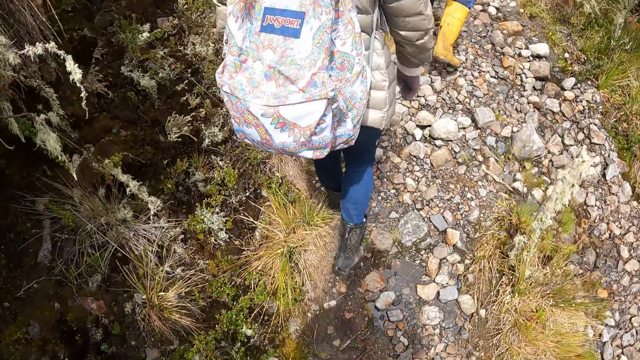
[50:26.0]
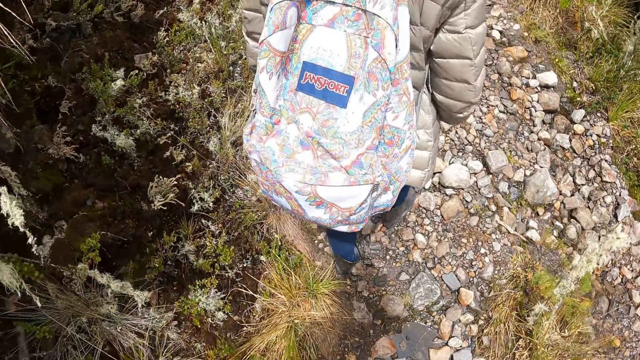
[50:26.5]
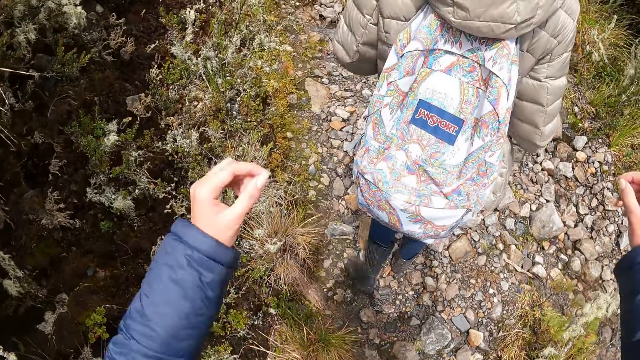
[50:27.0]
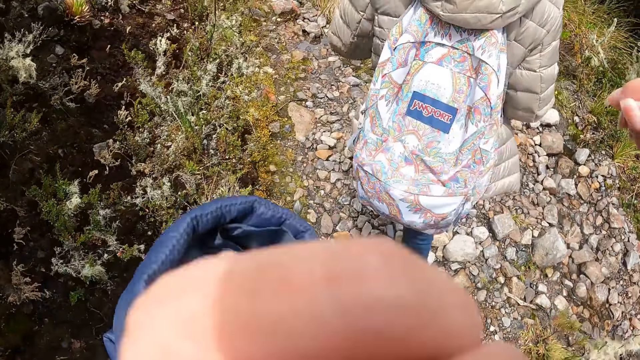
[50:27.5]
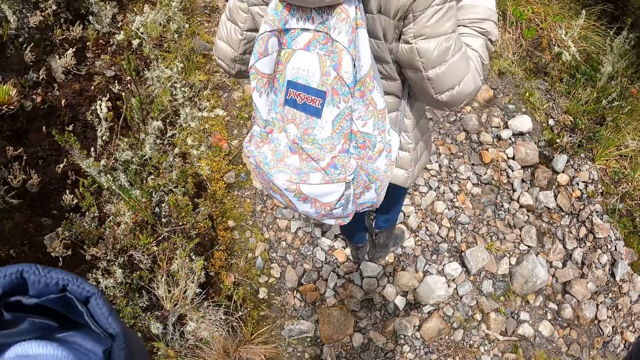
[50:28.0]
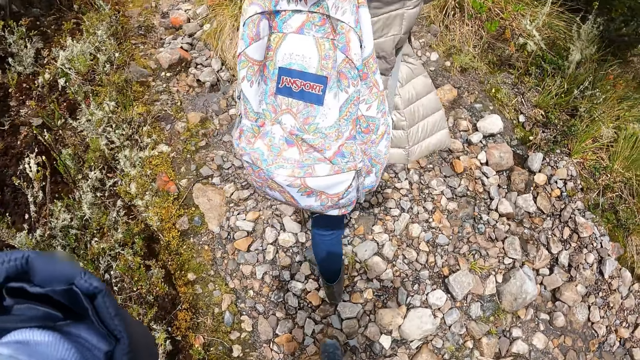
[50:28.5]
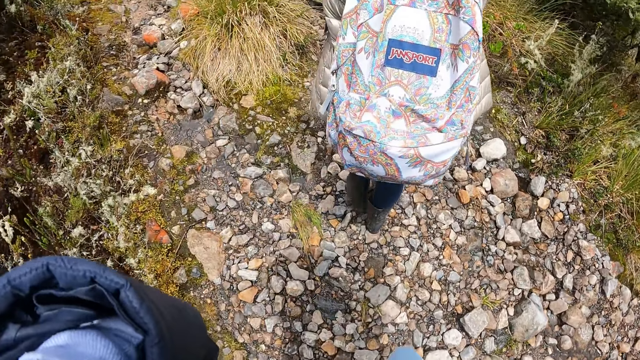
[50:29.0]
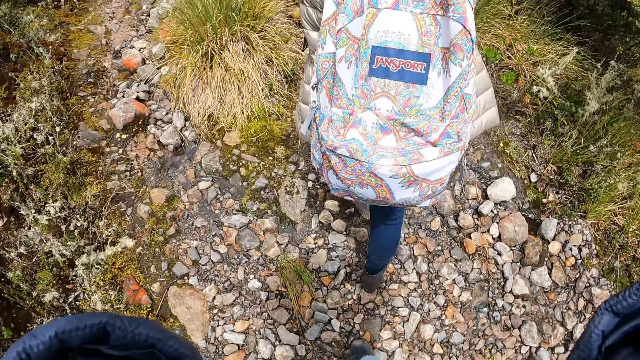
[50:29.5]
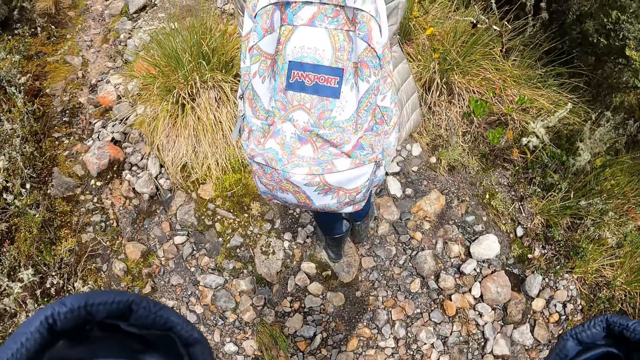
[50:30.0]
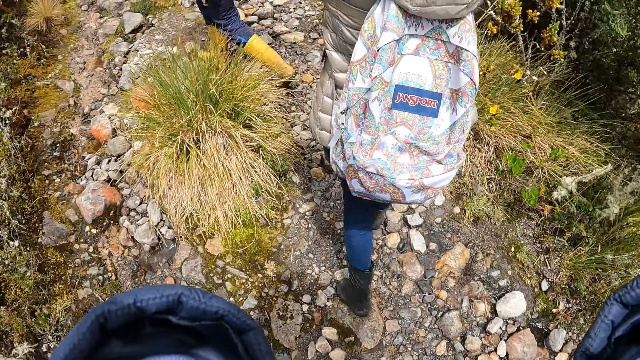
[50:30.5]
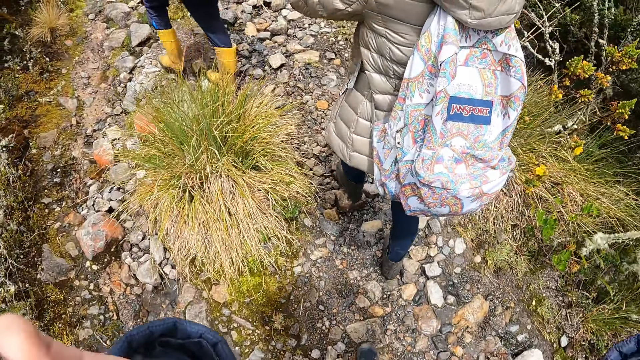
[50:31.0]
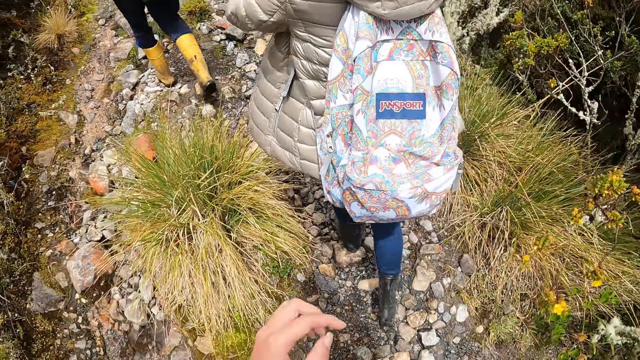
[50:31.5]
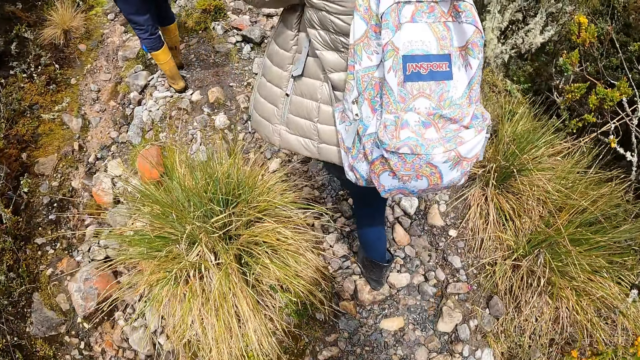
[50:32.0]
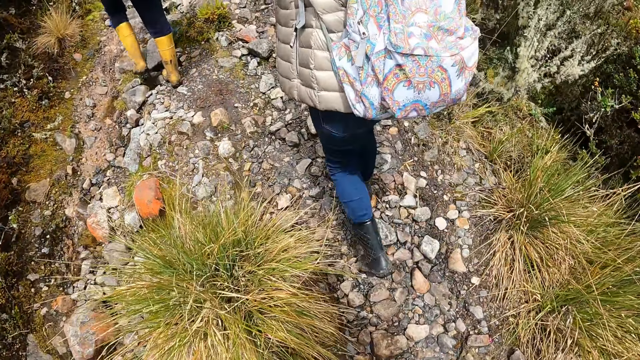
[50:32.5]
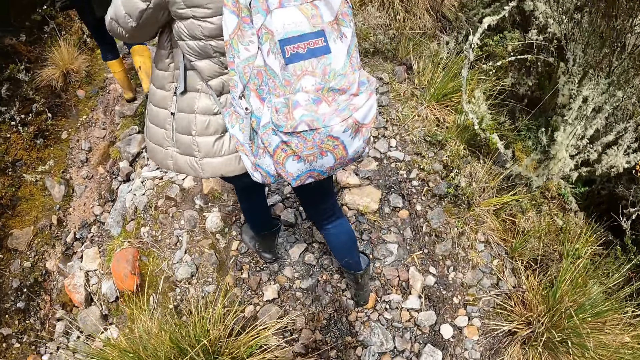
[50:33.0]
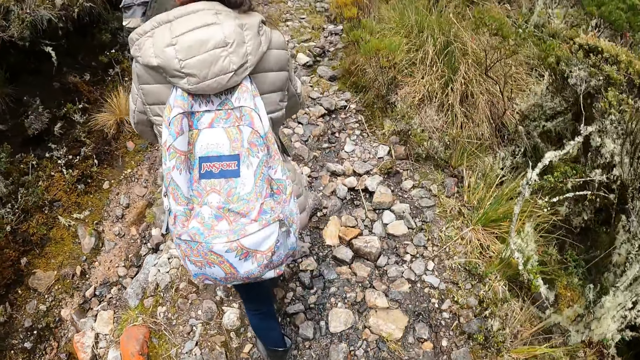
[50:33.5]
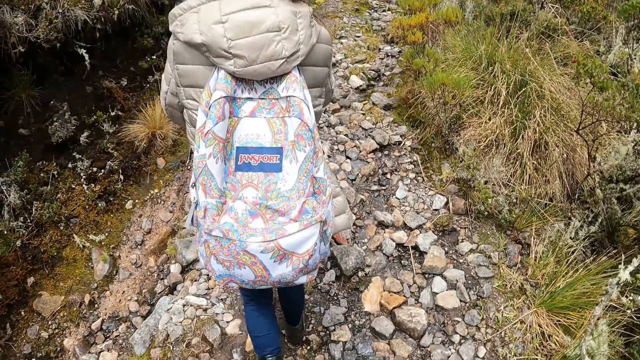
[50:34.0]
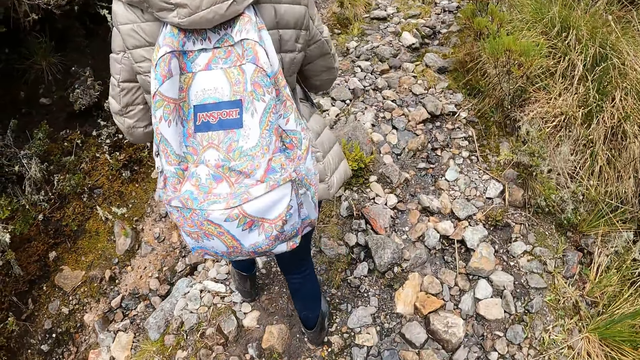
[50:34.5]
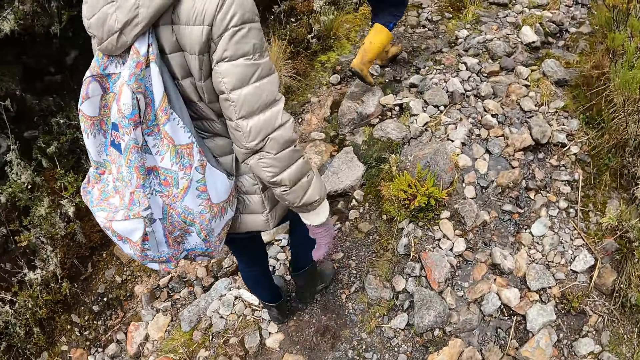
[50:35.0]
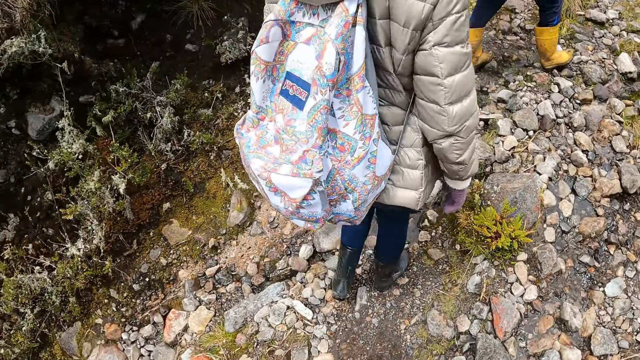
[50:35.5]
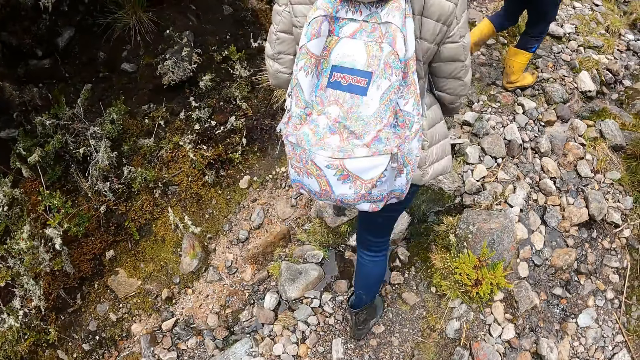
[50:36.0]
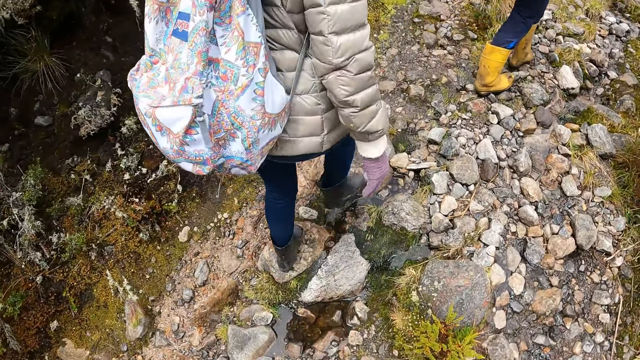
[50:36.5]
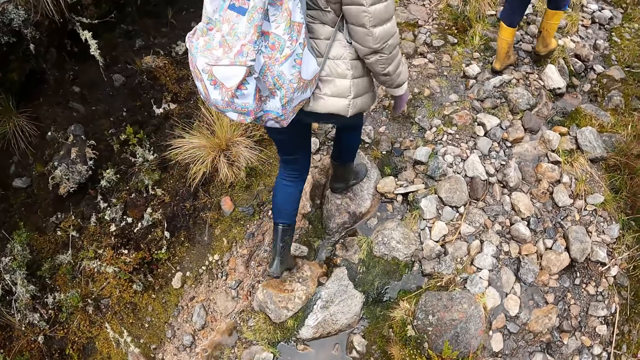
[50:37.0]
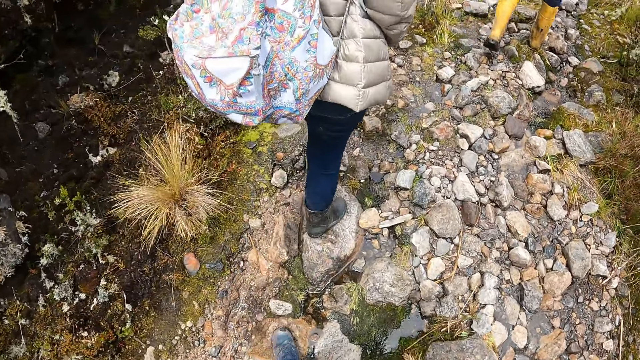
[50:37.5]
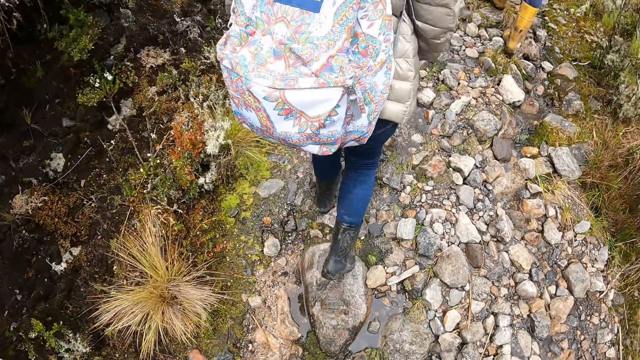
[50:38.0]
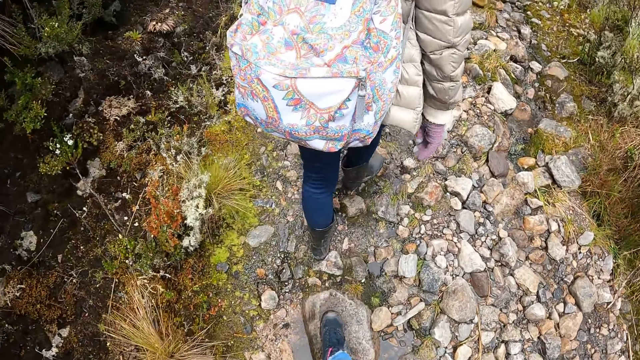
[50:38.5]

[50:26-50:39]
The camera wearer lifts their hands. They touch their camera with their left hand. They drop their hands. They walk up the hill.

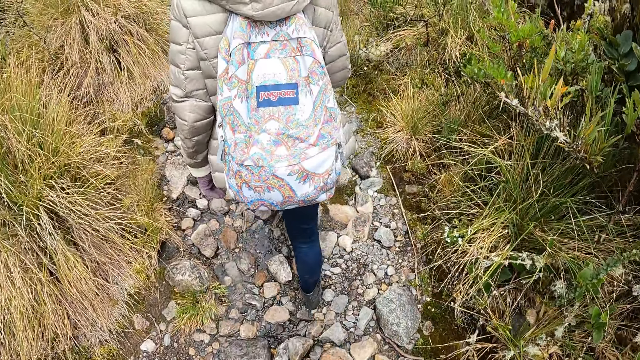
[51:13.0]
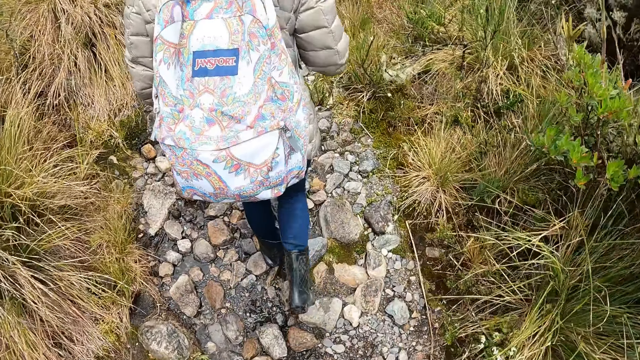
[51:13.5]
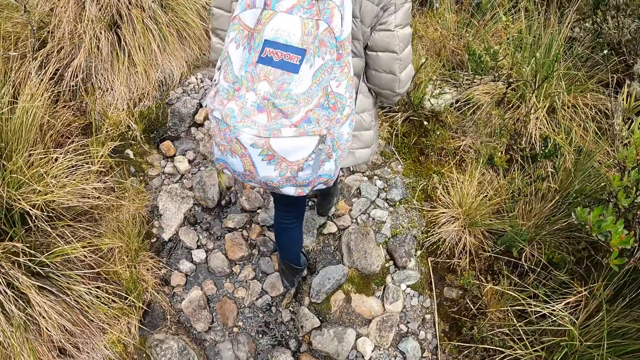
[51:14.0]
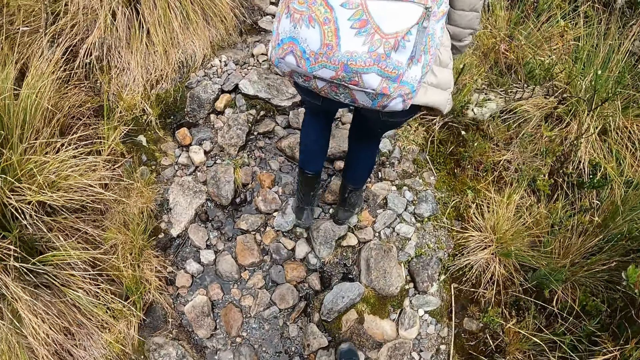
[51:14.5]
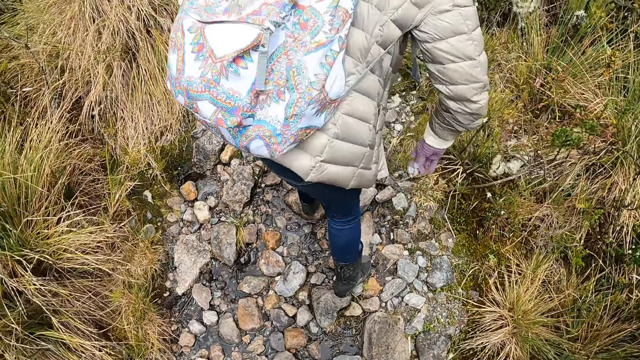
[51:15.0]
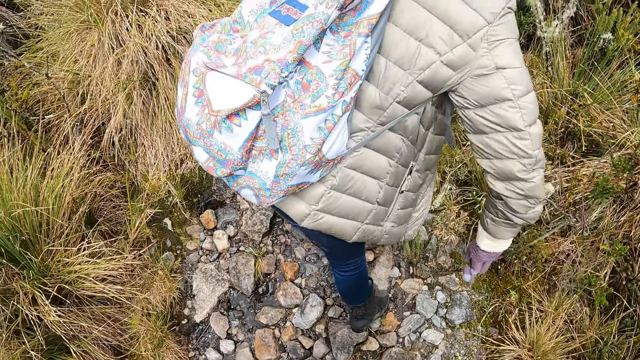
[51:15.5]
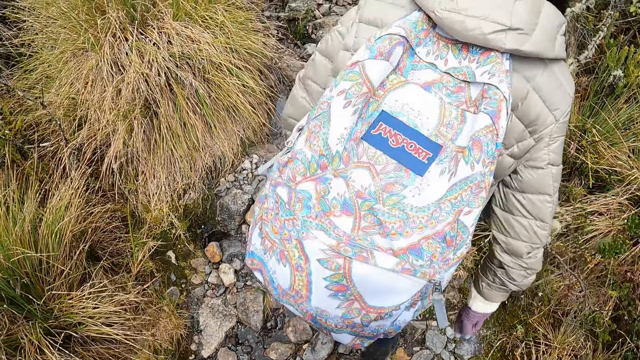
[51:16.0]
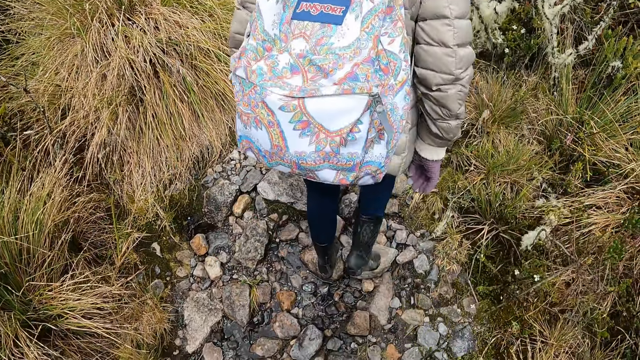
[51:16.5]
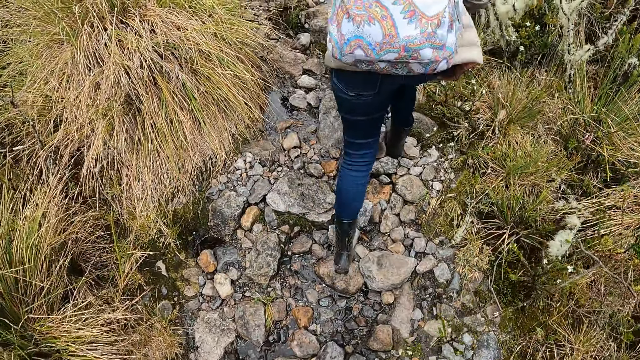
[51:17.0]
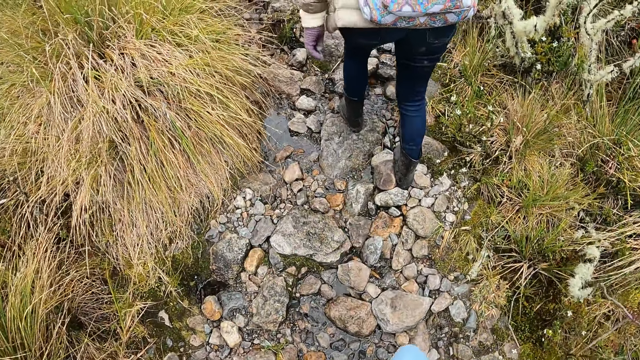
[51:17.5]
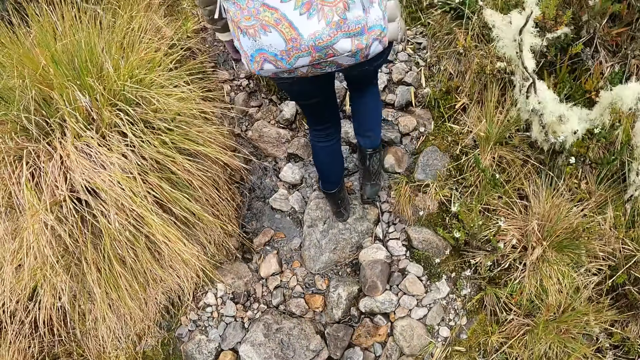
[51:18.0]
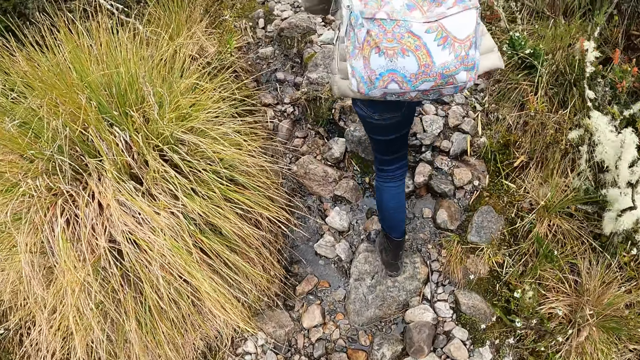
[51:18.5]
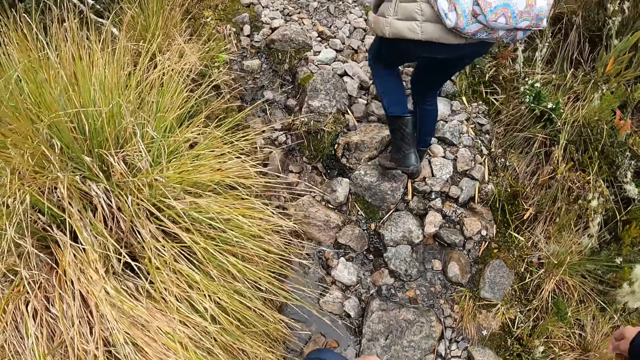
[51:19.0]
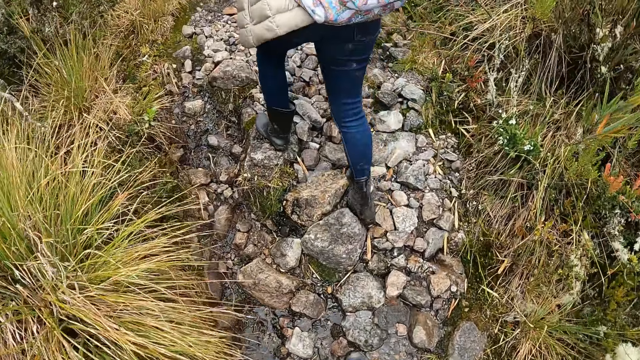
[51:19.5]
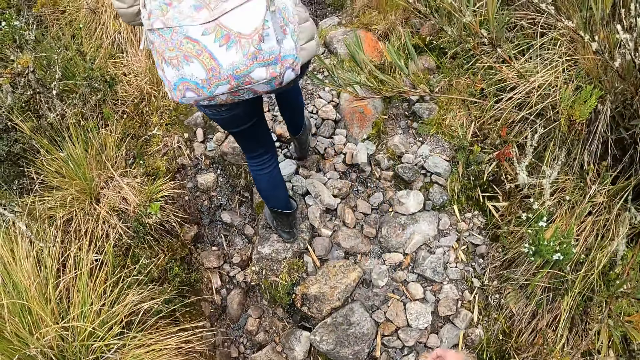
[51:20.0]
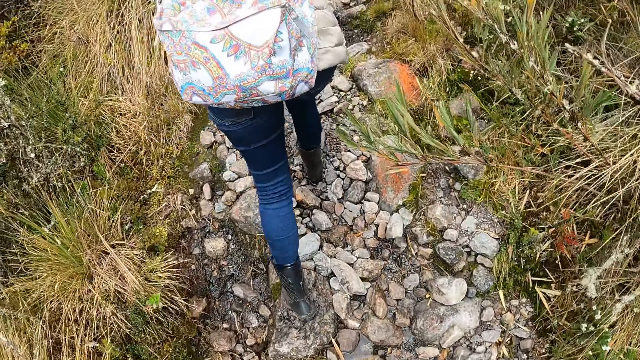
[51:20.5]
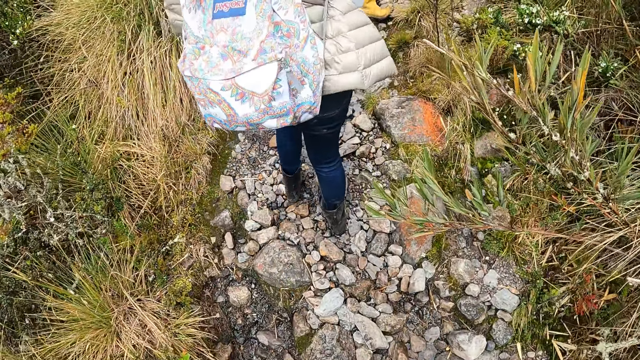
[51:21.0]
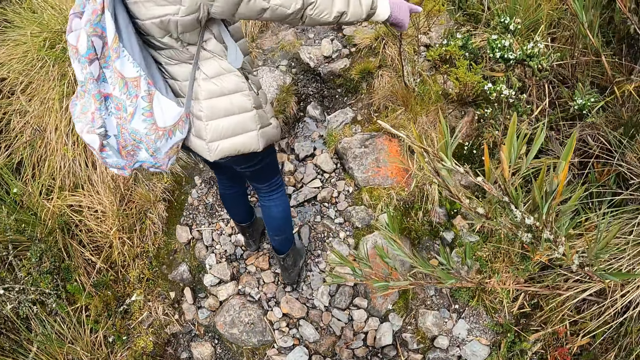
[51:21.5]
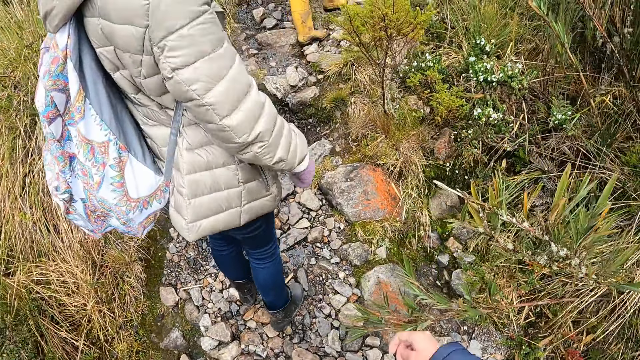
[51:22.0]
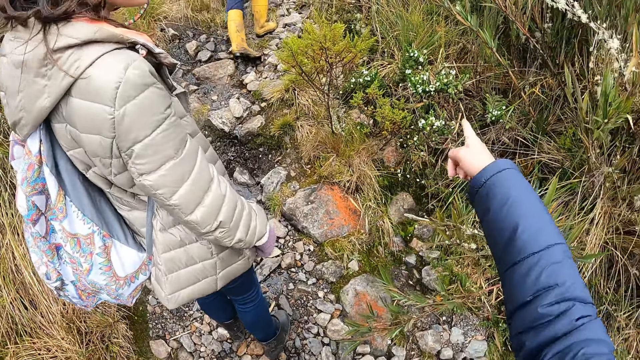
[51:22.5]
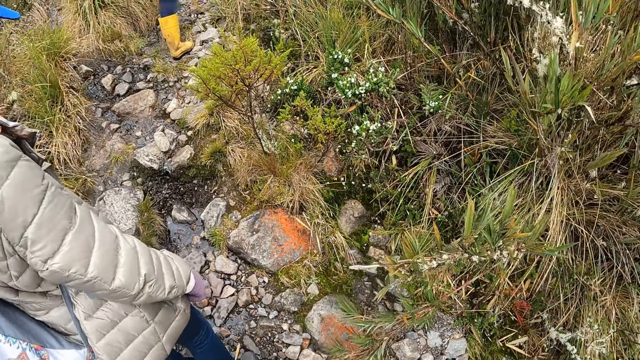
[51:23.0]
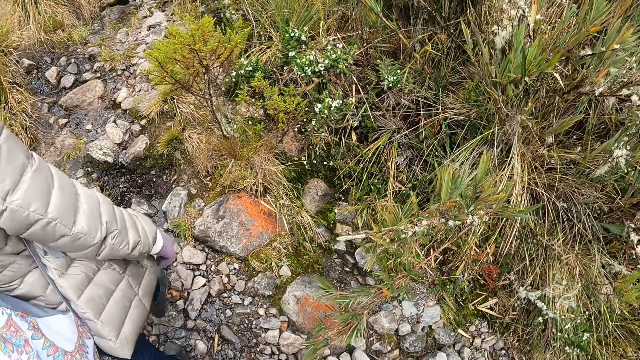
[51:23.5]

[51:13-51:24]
The woman removes a plant from her path with her right hand. The woman adjusts plant branches on the ground. The camera wearer walks up the hill with the woman. The woman points her right hand to a plant. The camera wearer points her right hand to the plant.
